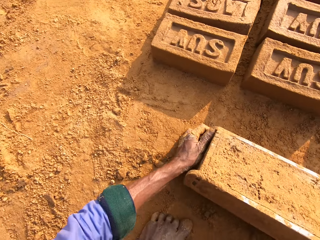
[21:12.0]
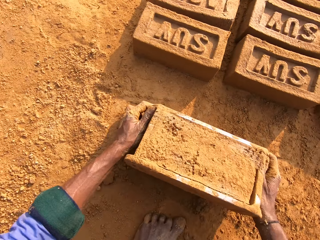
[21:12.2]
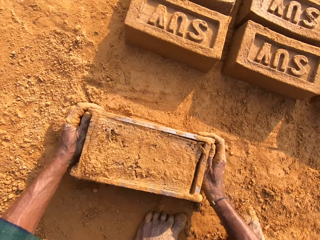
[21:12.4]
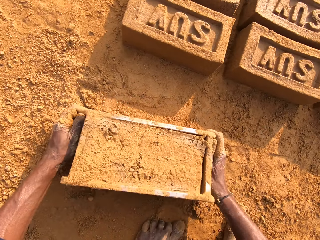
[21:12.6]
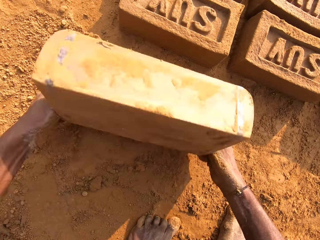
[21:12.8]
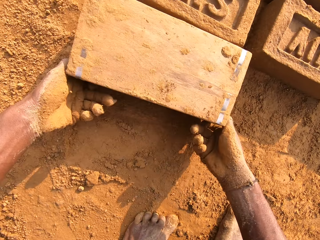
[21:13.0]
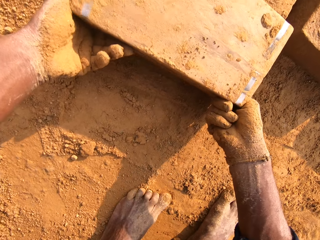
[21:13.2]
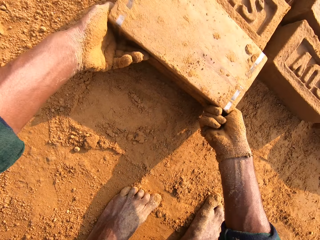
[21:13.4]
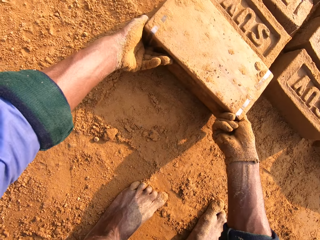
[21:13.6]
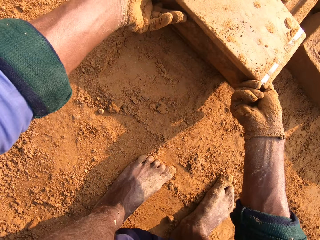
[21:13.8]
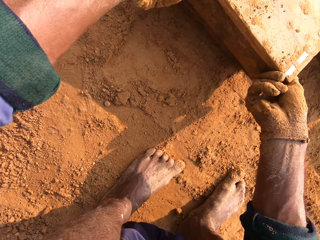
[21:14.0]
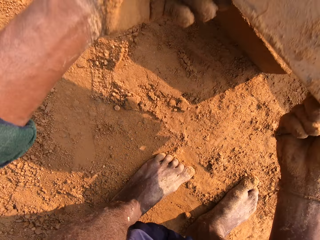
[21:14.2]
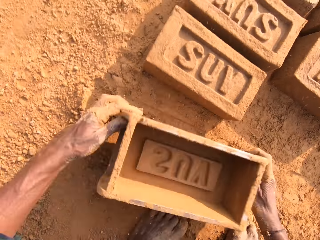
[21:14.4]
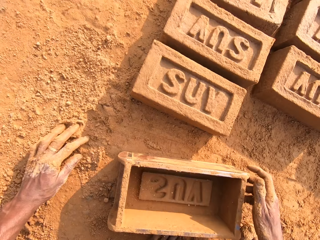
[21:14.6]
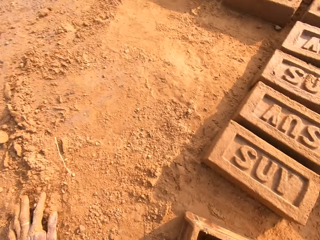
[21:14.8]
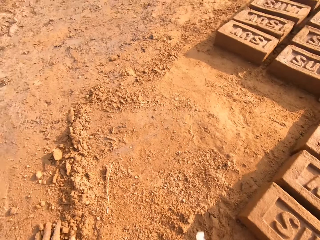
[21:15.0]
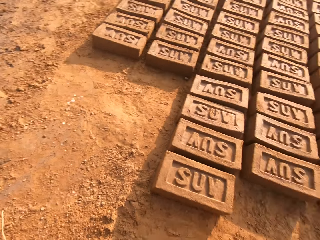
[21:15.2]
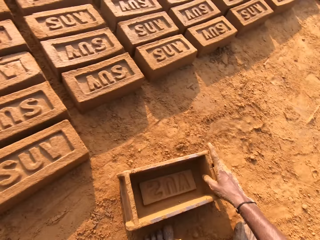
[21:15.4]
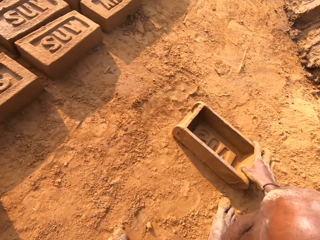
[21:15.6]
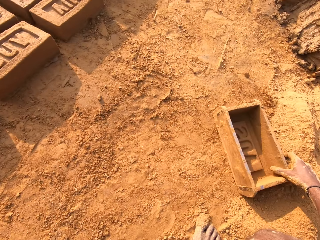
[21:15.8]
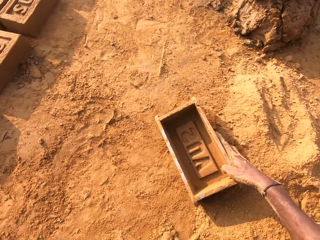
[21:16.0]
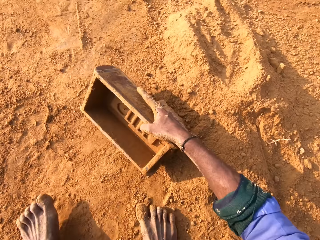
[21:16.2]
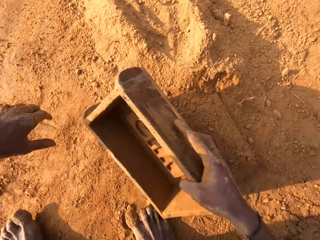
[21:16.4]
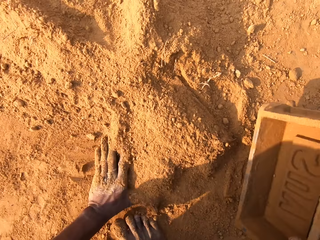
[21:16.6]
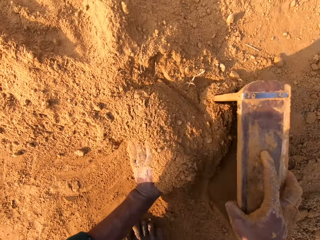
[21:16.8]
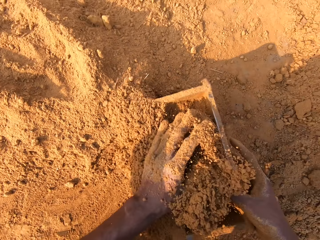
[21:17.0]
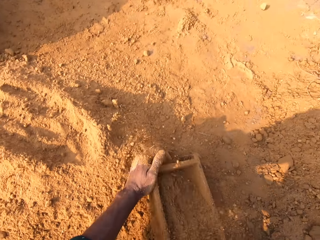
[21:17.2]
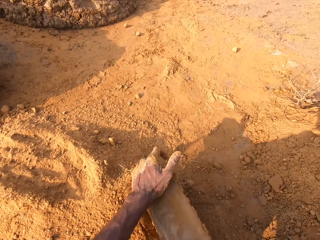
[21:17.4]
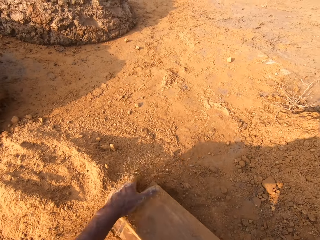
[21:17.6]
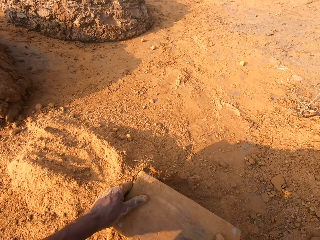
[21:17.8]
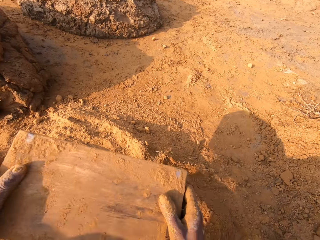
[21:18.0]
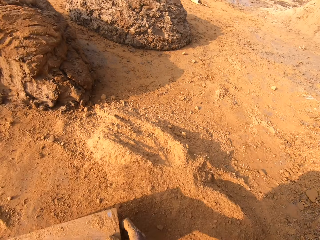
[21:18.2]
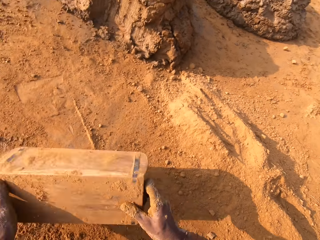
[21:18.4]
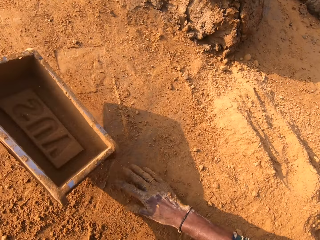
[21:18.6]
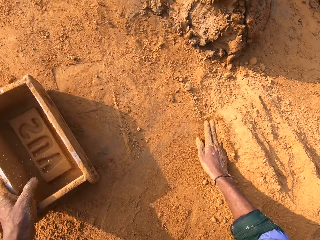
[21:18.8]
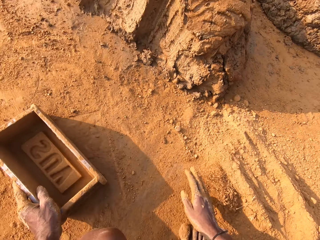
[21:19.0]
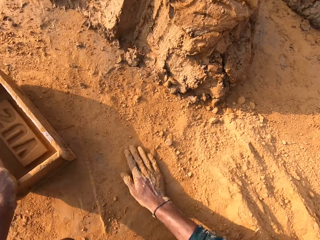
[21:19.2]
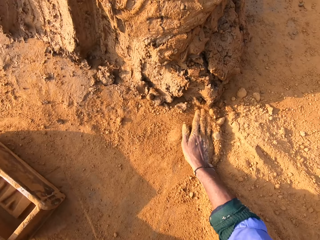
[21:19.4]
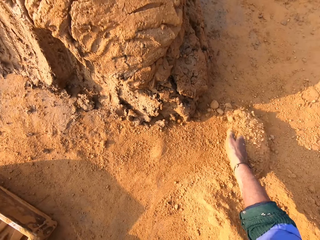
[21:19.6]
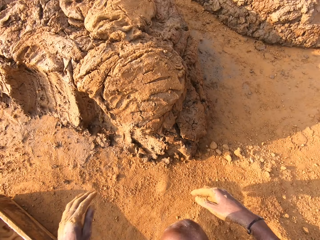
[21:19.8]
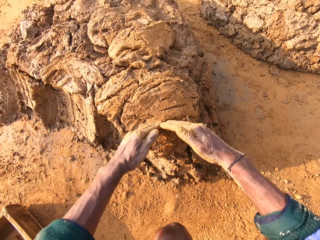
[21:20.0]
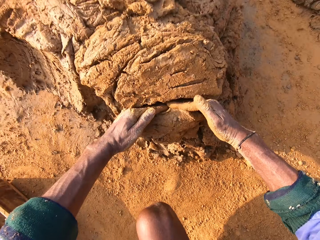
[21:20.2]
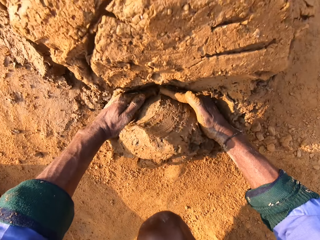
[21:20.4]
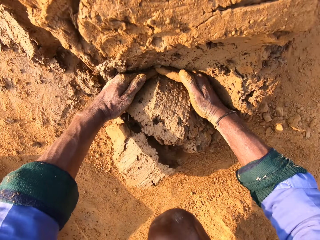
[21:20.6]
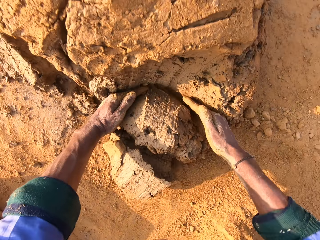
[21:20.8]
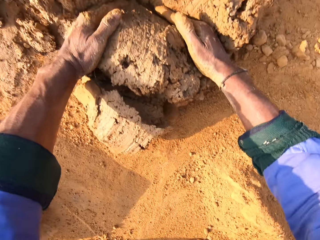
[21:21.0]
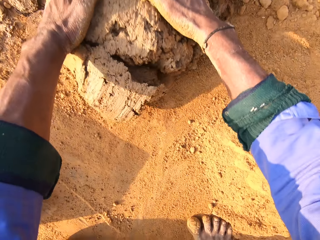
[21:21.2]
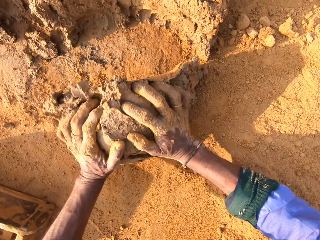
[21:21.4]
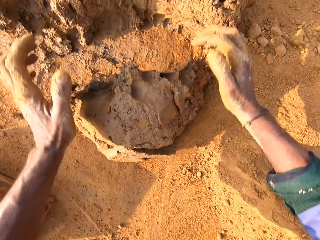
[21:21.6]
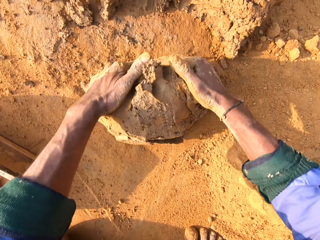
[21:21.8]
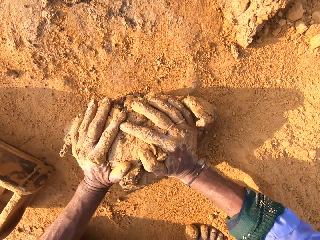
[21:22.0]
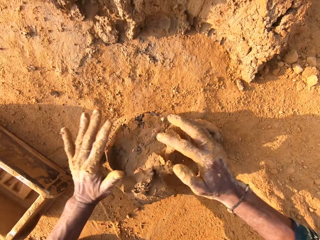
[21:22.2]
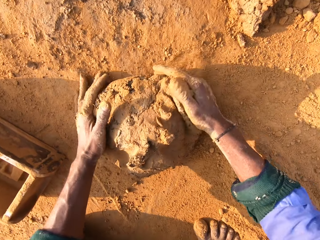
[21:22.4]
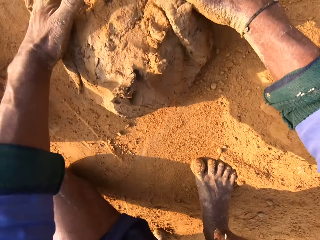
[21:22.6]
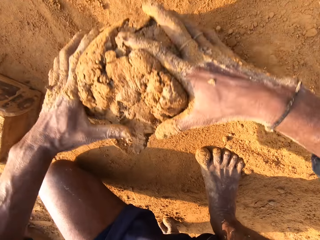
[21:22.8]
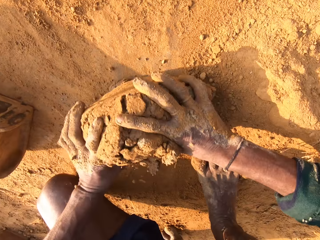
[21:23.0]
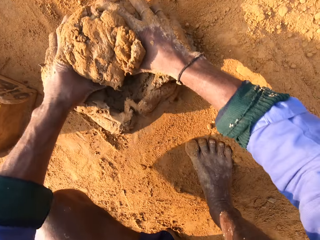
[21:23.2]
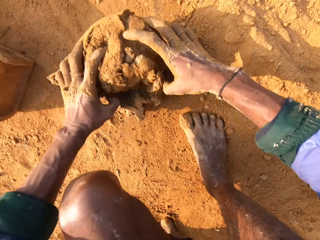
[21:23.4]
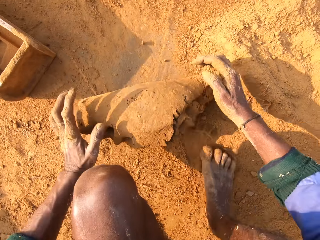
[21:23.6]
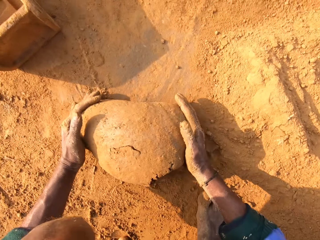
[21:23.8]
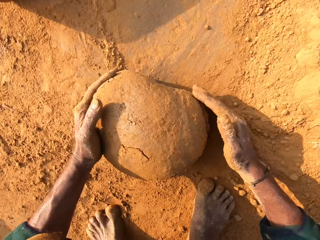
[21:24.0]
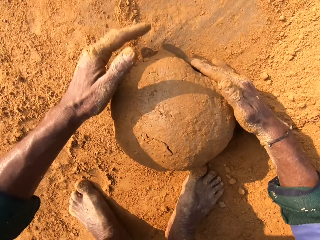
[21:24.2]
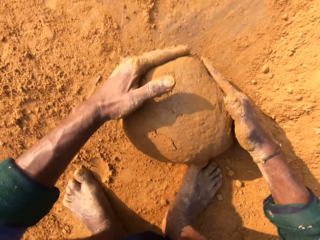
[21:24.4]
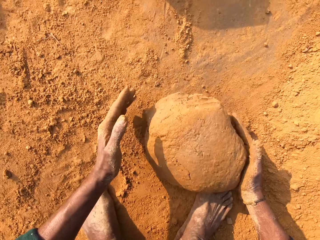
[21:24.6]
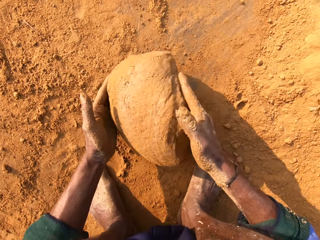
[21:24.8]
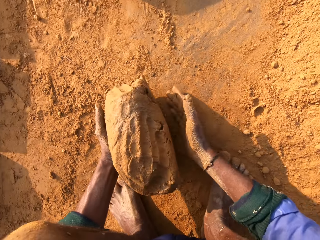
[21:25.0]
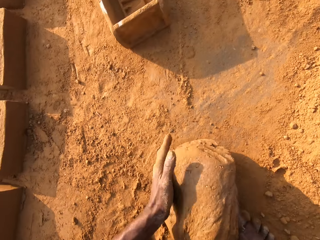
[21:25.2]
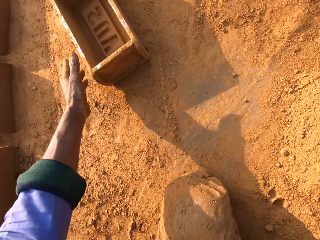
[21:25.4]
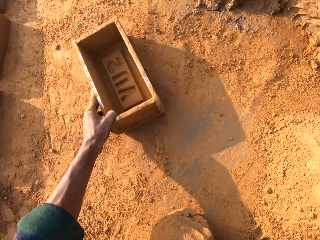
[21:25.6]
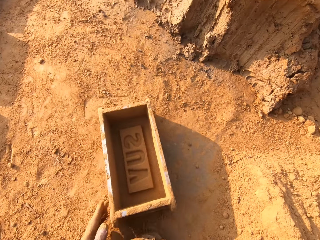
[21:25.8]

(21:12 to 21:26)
The camera wearer flips over the clay box on the ground. They scoop soil in the clay box and pour the soil on the ground. They scoop molding clay with hands. They mold the clay with hands. They roll the molding clay on the ground.

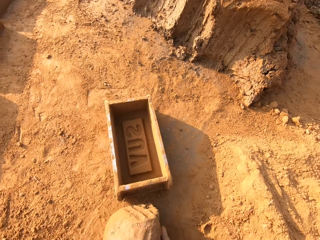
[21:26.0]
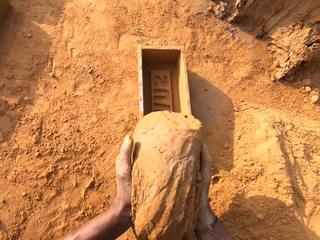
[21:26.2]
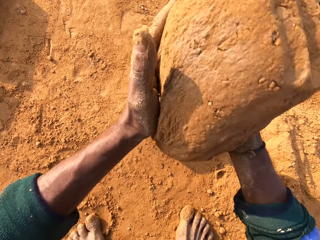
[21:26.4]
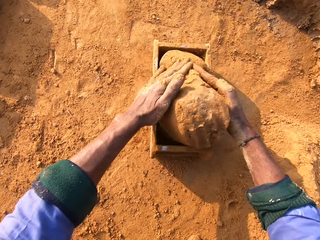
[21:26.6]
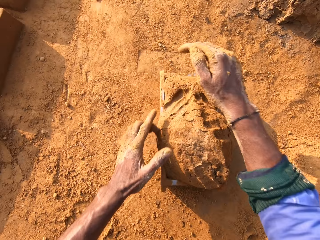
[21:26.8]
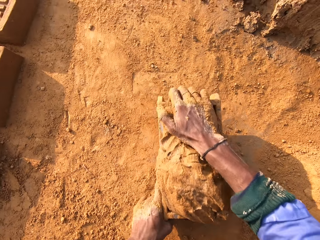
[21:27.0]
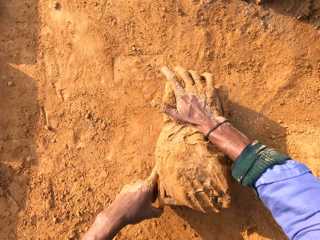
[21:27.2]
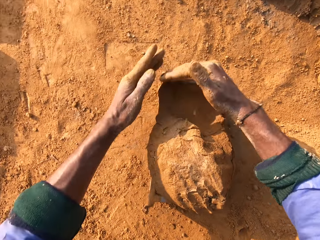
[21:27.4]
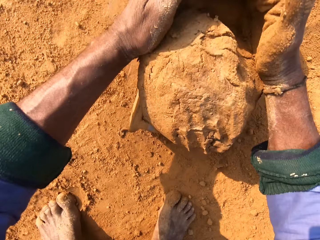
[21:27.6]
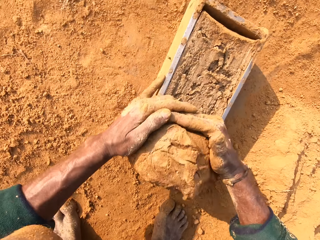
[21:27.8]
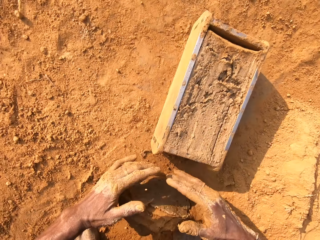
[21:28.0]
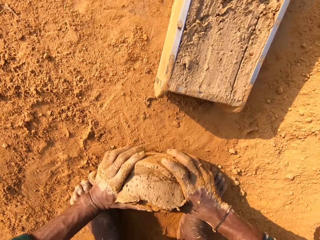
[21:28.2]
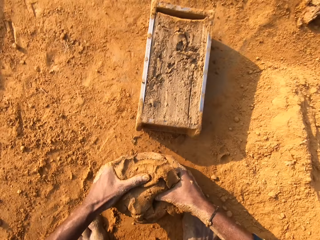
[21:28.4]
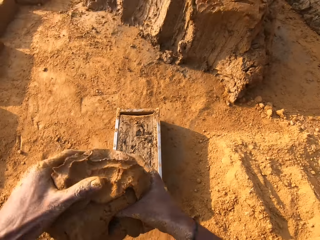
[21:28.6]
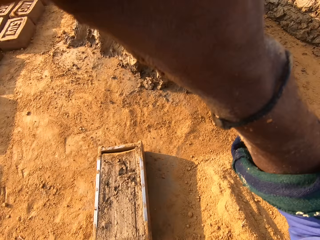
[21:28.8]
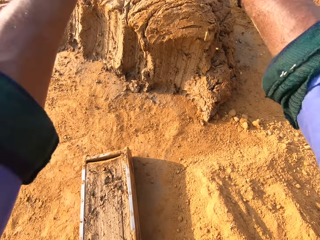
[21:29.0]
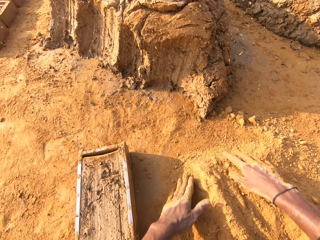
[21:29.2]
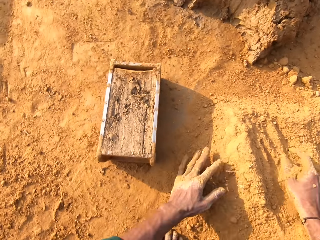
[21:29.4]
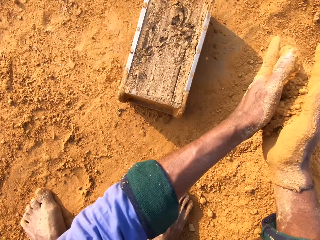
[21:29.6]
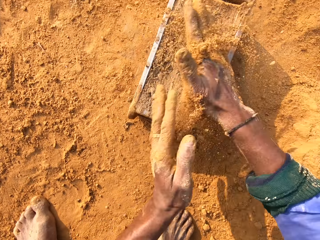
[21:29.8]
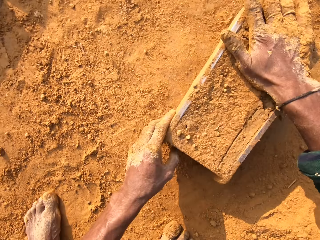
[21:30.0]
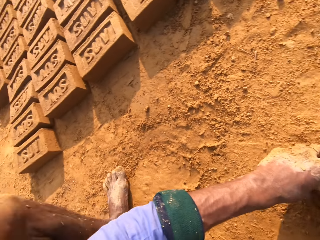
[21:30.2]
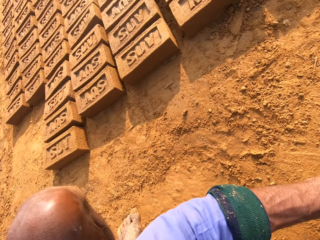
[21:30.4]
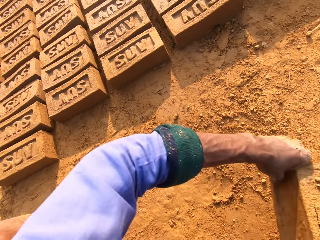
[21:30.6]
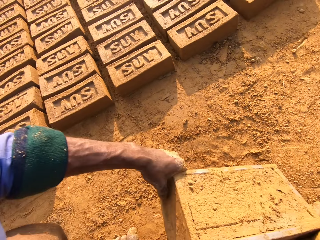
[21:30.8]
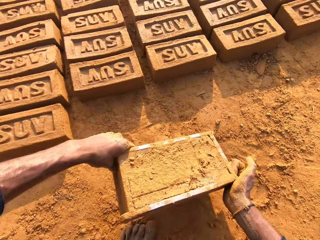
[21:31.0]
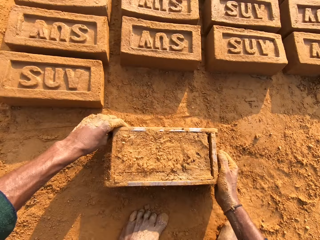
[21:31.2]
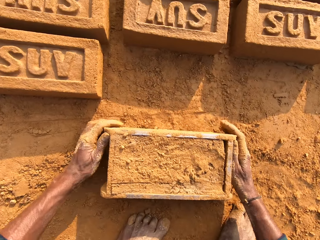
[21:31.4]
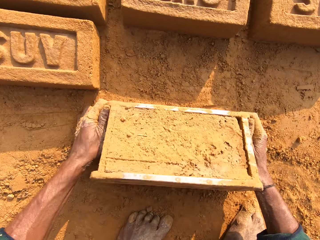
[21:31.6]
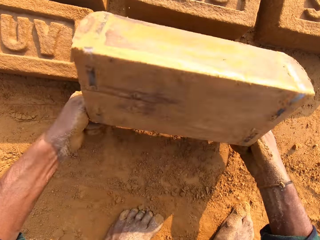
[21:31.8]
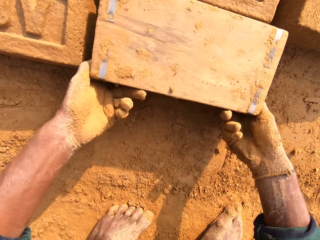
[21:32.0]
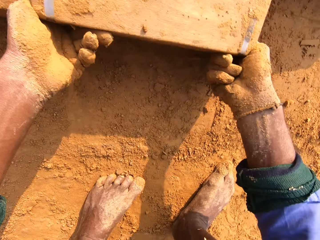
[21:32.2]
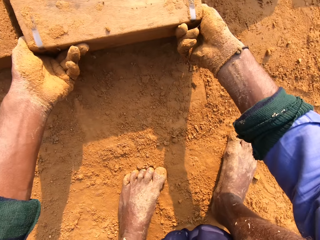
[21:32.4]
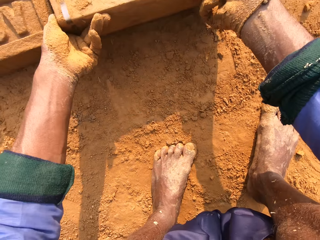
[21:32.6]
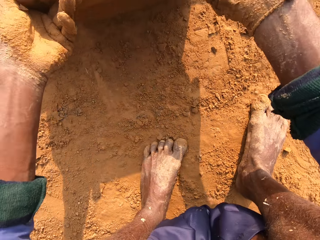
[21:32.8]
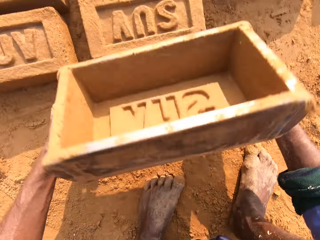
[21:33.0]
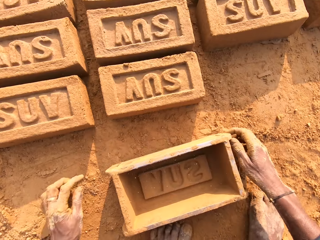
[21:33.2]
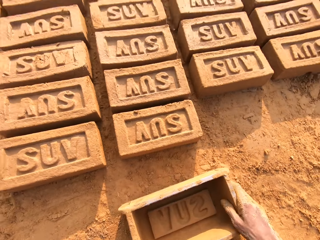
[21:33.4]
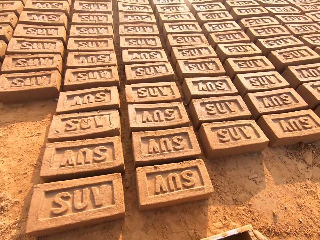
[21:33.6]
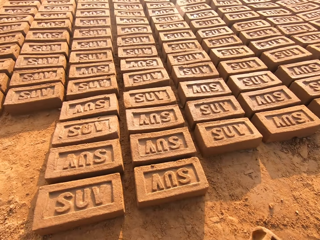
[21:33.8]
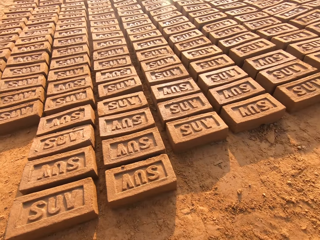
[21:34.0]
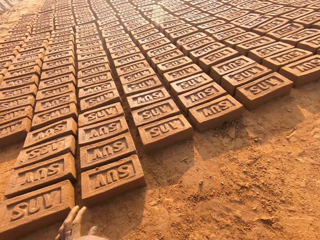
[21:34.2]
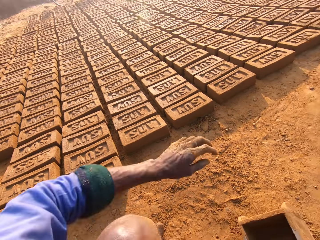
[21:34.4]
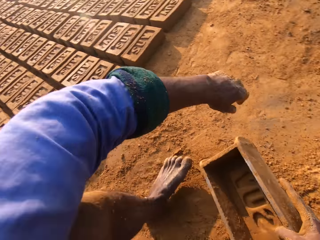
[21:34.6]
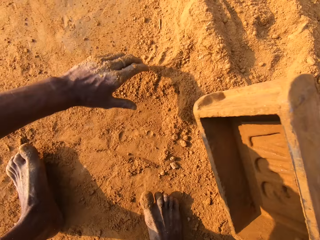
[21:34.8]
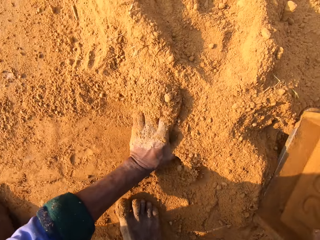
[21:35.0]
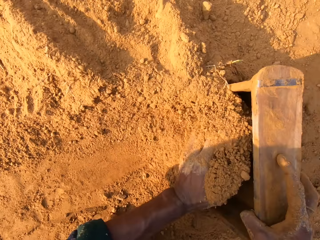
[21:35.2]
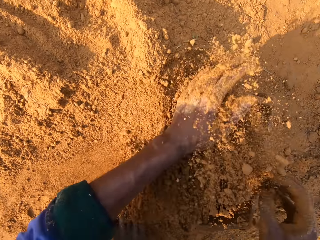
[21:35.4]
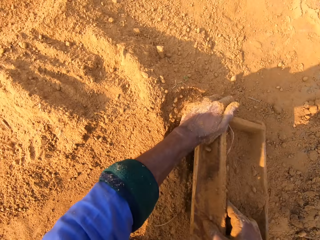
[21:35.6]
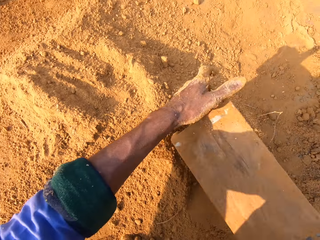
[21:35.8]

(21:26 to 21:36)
The camera wearer moves the clay box closer. They throw molding clay in the clay box. They remove extra molding clay from the brick mold. They throw small clay on big clay. They cover the brick mold with soil. They sprinkle soil on clay in the clay box. They flip over the clay box on the ground. They scoop soil in the clay box.
